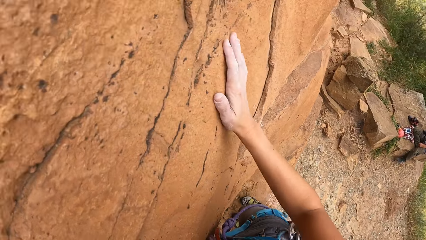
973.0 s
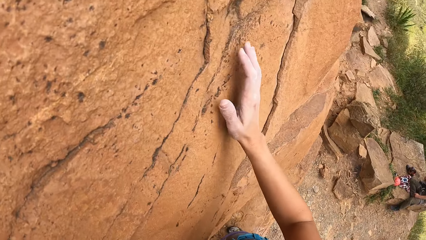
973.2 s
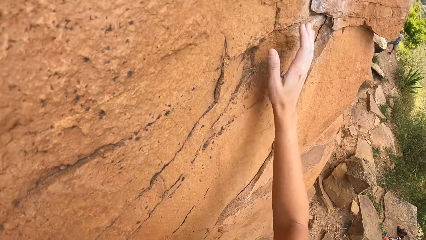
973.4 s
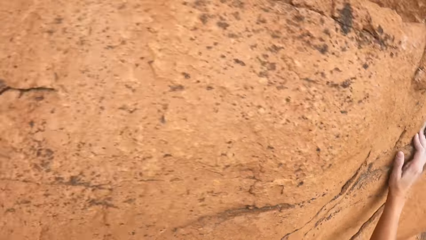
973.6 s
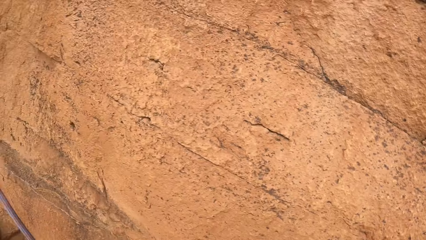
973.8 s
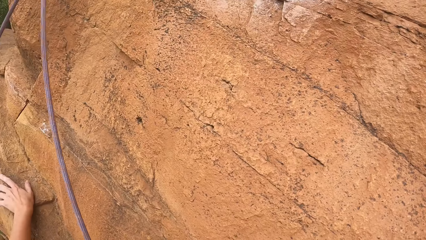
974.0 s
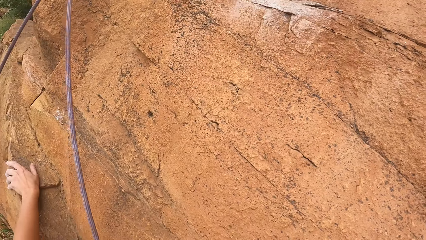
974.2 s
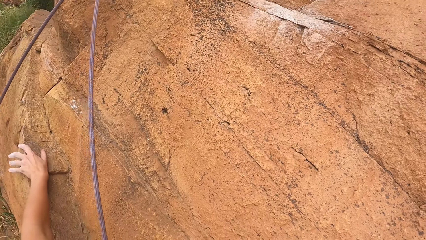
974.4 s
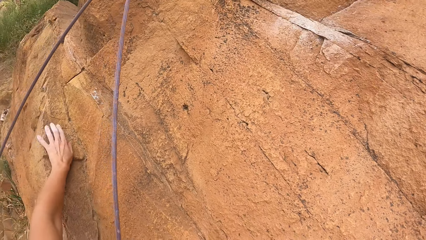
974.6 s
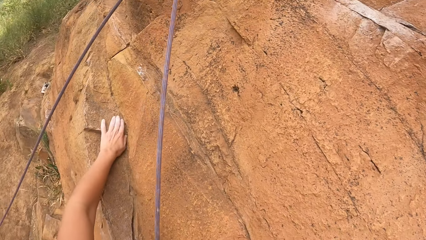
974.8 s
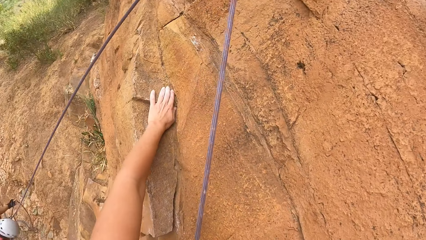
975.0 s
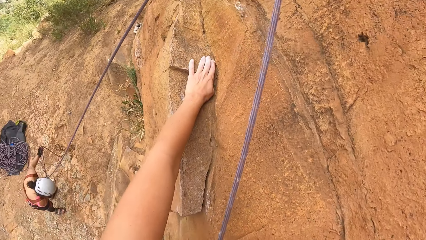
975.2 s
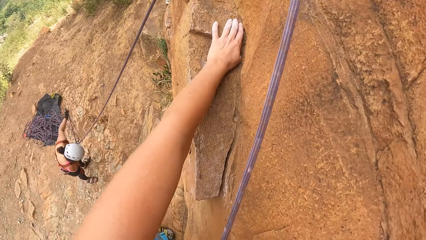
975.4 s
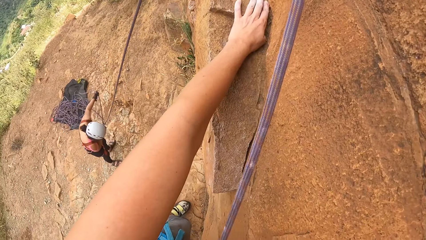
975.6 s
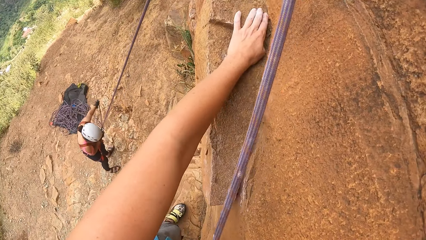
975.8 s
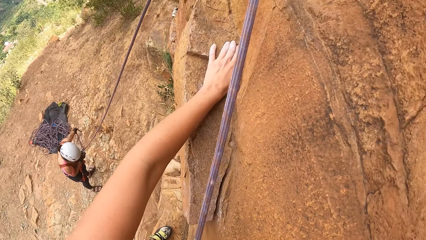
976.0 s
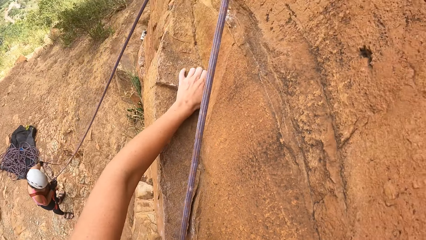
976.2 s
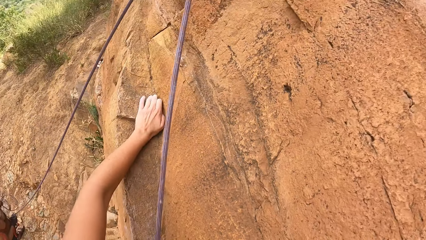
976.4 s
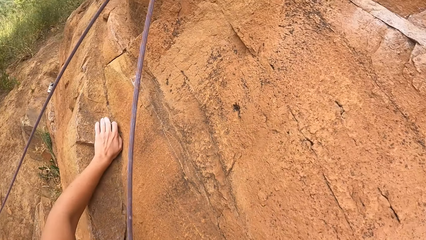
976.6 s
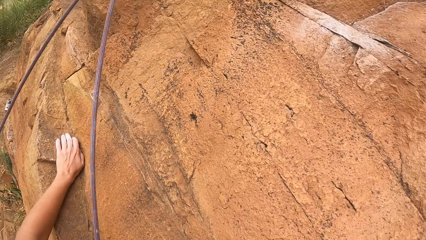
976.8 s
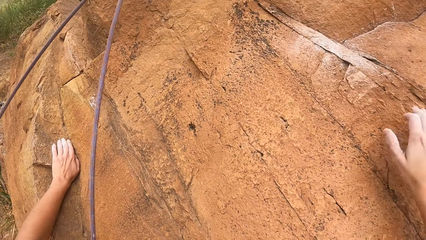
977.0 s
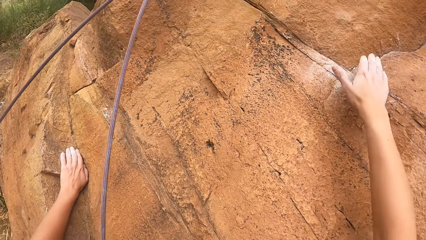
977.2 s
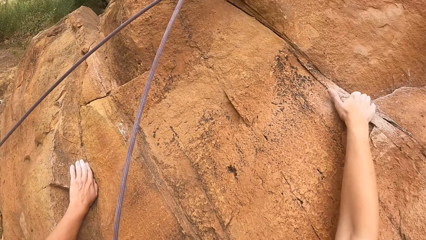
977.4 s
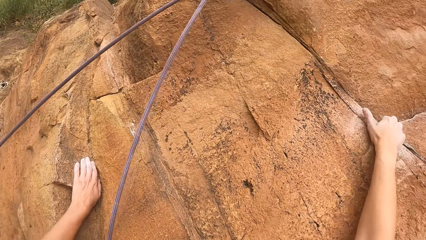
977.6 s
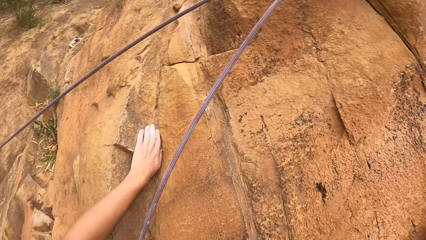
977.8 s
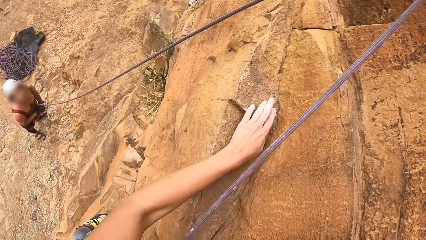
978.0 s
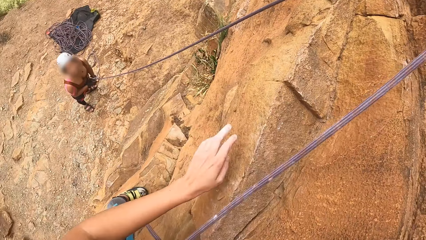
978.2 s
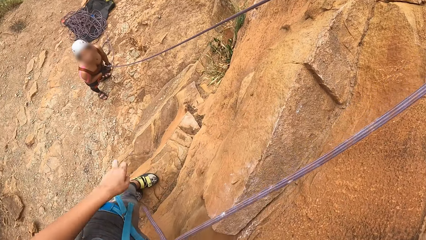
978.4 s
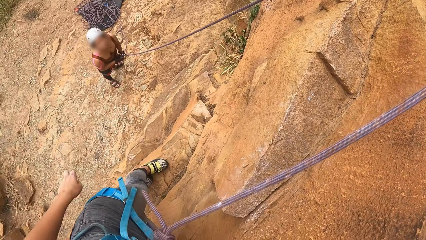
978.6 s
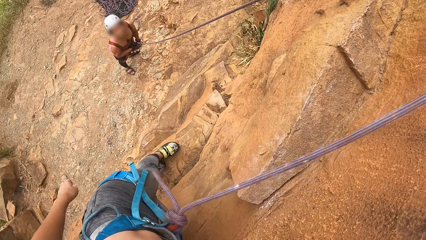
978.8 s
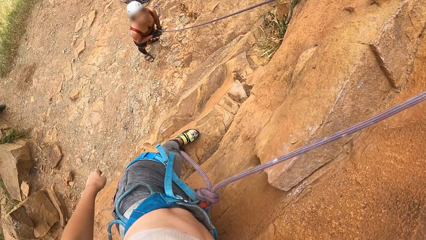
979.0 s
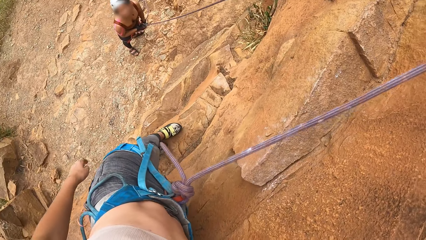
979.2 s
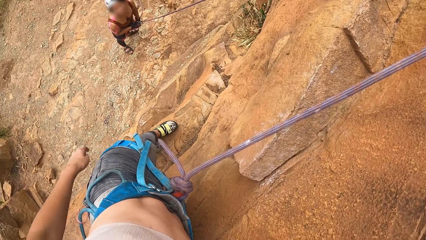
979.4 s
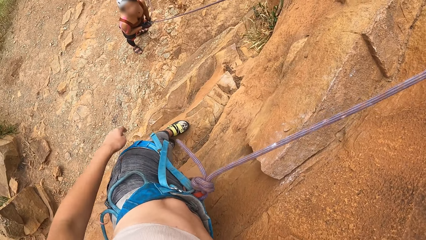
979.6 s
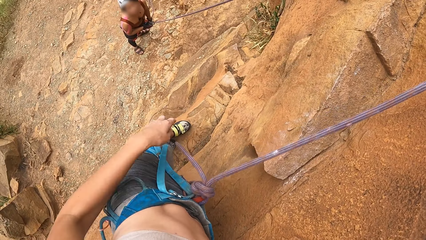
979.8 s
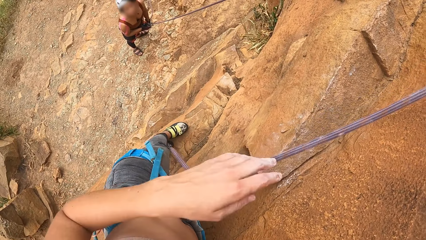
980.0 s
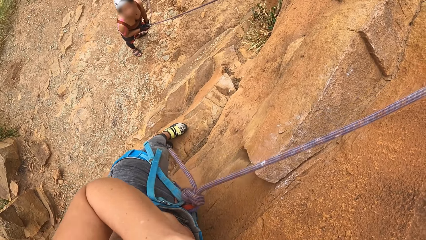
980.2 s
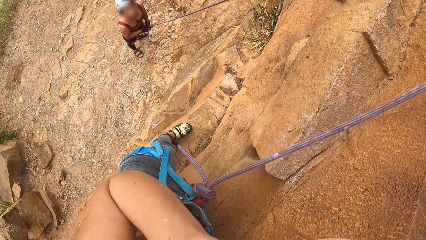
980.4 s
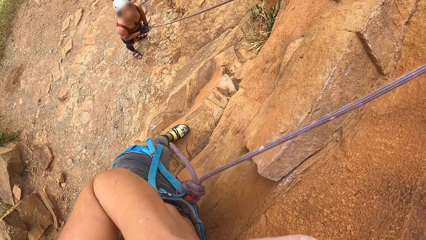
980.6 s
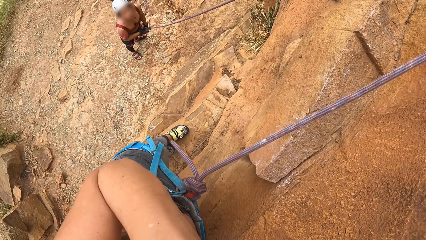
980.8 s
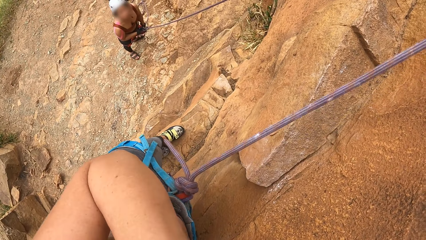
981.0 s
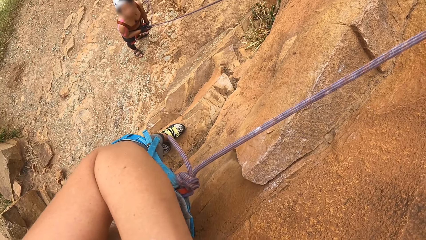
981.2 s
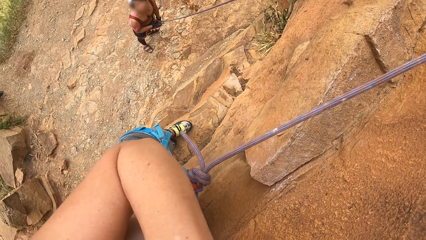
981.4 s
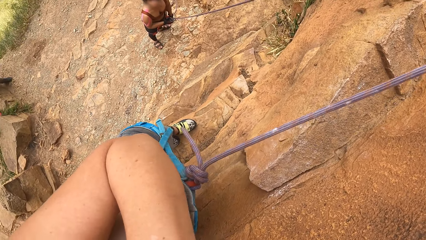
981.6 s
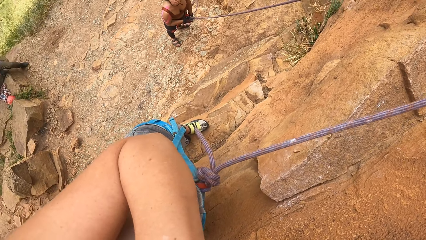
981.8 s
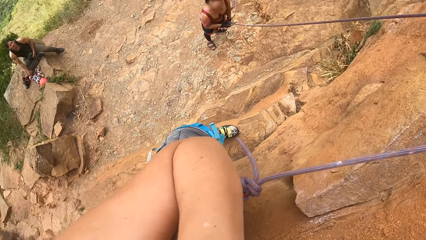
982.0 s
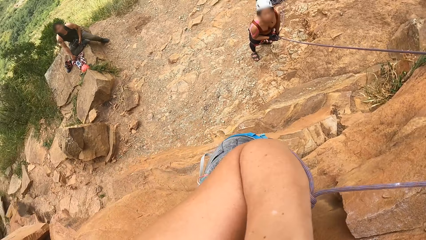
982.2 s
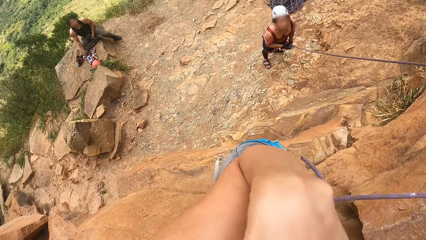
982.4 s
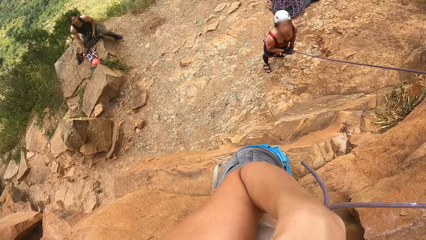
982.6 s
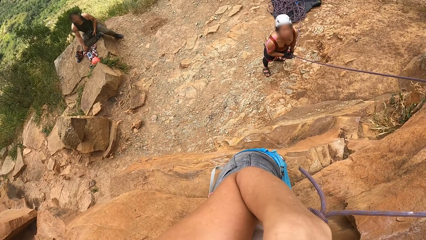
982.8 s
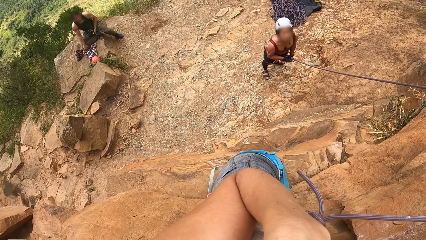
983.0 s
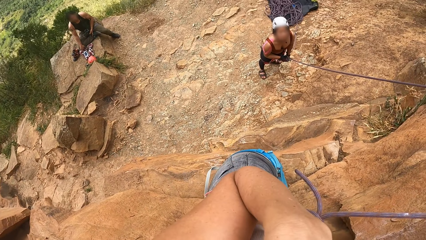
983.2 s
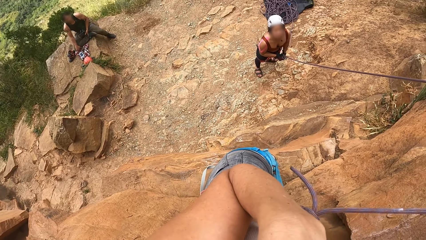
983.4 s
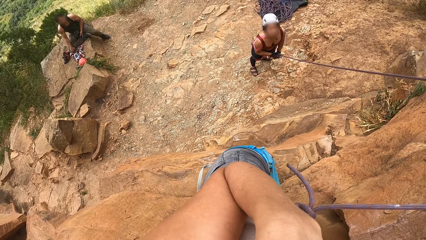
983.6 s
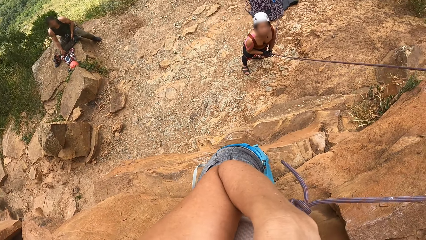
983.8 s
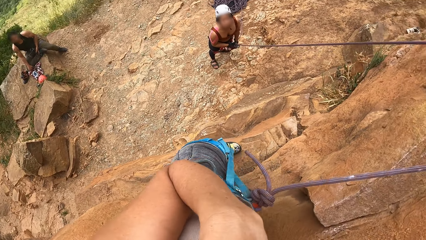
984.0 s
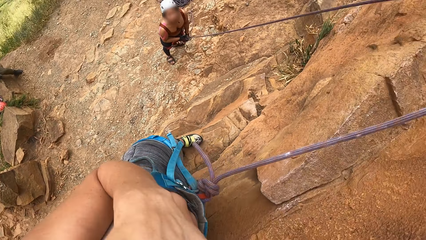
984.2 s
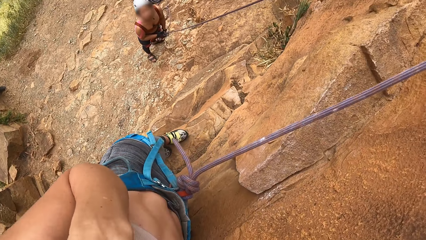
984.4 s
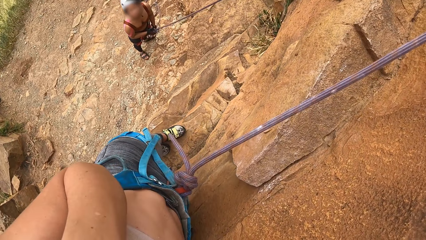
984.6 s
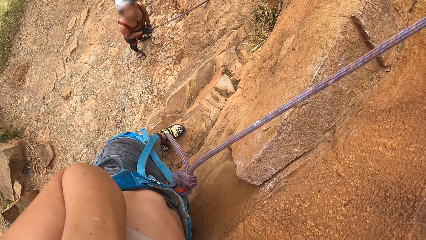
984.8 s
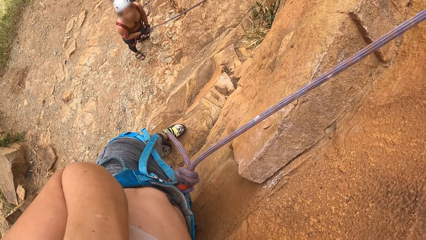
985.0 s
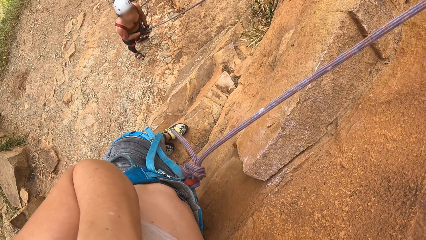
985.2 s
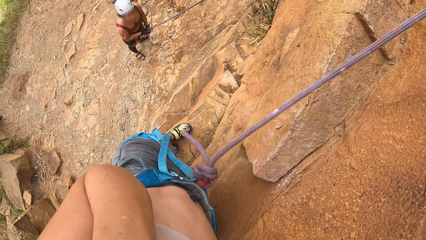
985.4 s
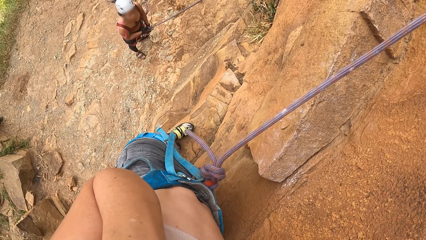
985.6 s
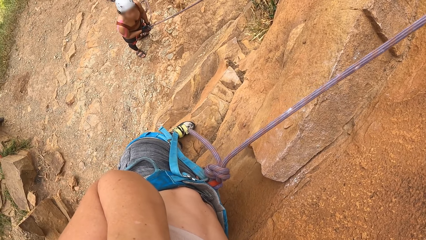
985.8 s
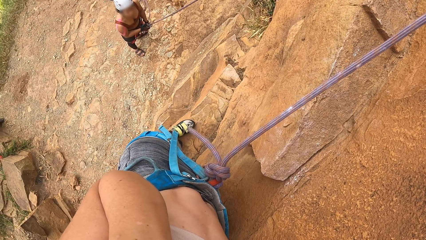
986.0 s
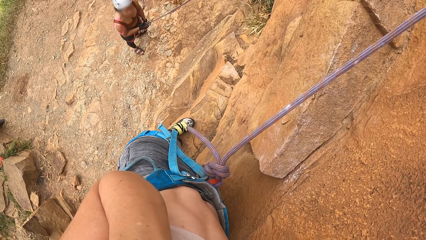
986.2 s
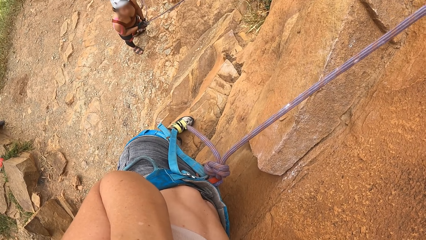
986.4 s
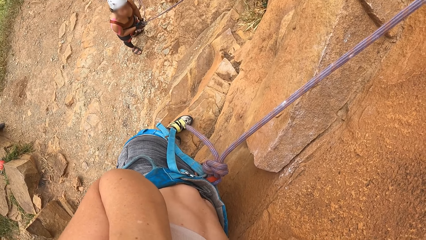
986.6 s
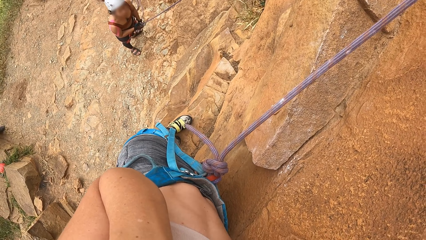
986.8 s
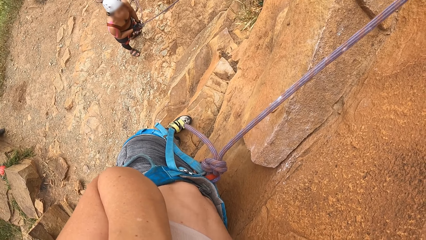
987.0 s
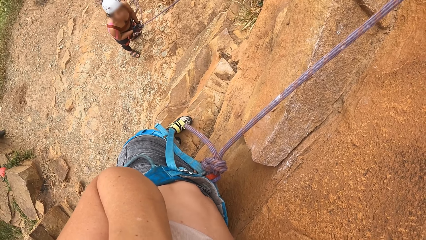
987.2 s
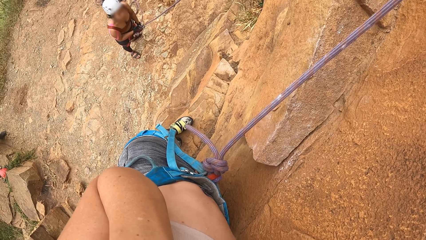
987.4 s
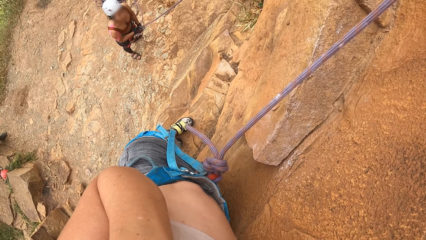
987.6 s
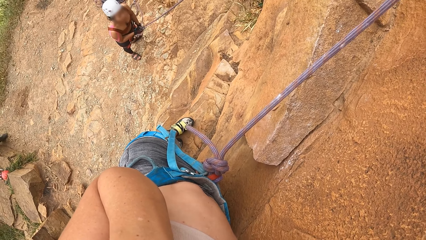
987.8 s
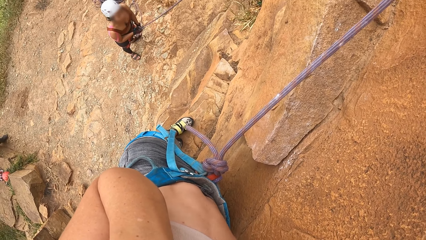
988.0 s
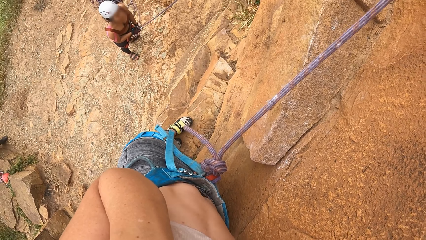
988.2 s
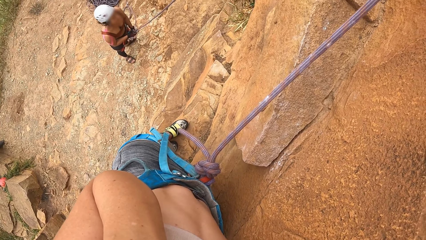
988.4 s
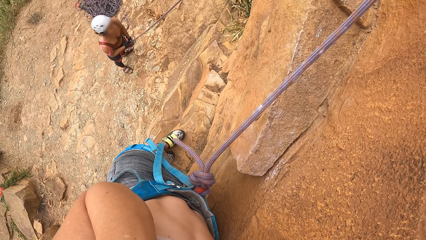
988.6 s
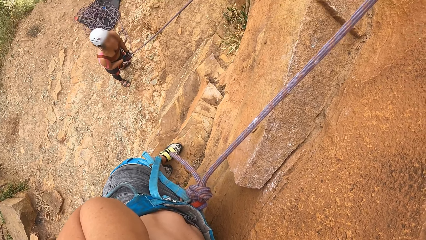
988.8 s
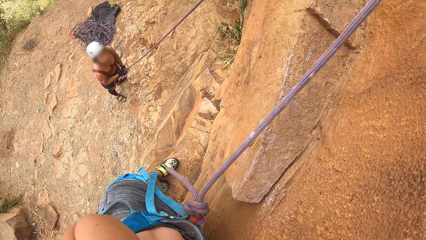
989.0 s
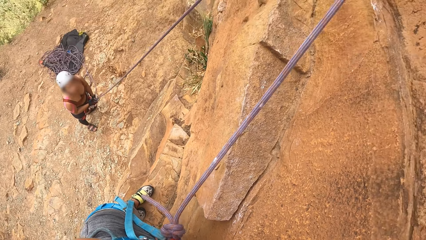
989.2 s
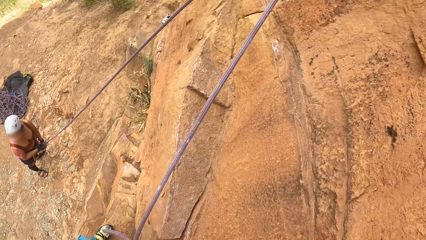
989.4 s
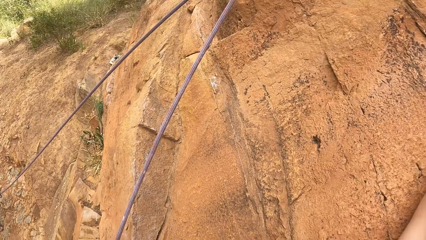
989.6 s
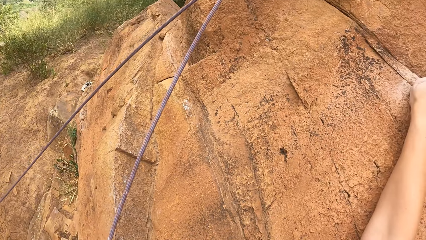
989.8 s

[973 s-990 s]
The camera wearer looks around. They climb the rock. They talk to a man.
